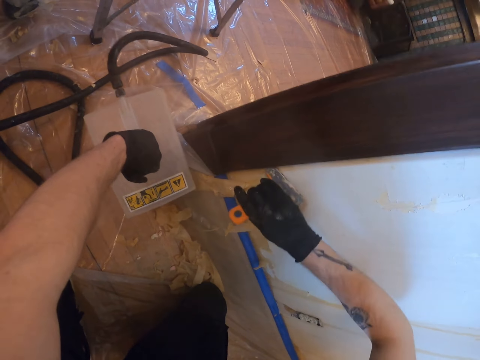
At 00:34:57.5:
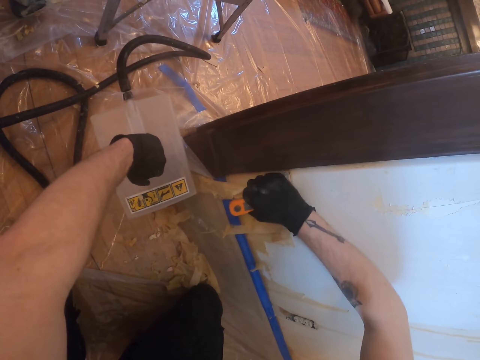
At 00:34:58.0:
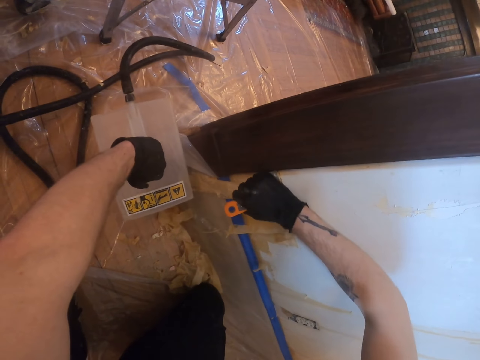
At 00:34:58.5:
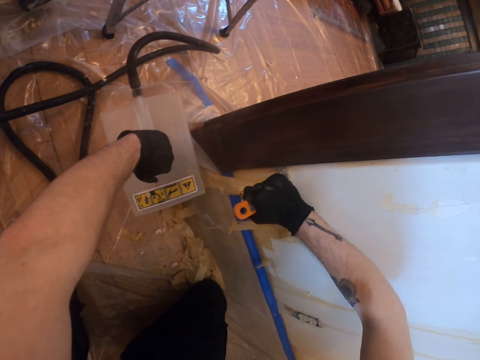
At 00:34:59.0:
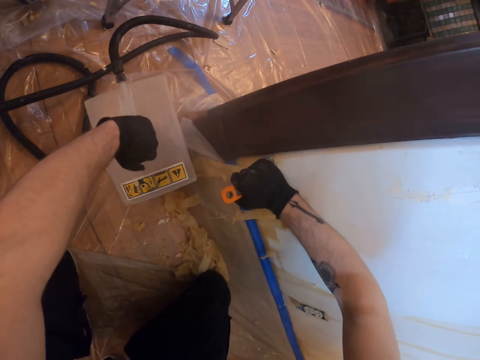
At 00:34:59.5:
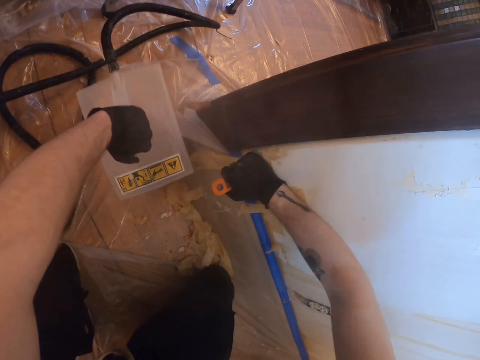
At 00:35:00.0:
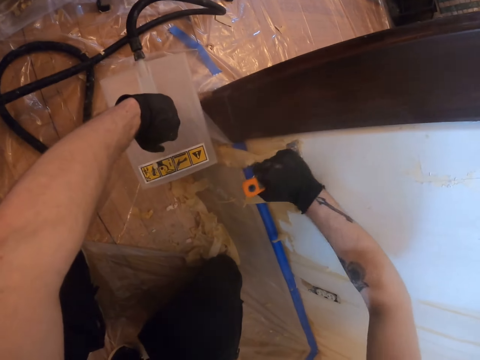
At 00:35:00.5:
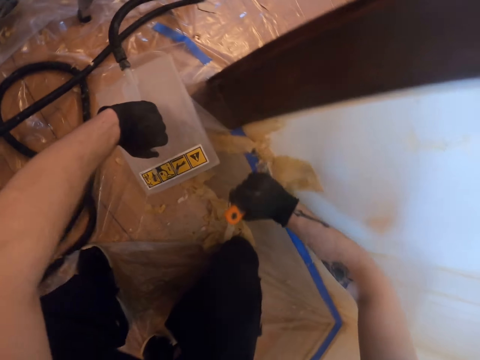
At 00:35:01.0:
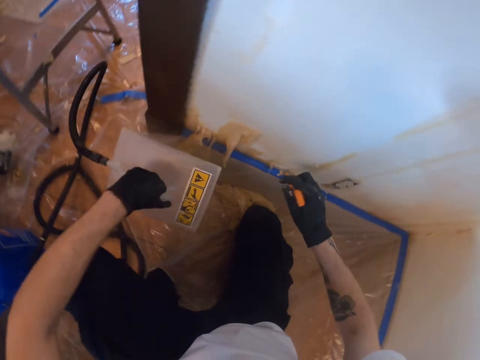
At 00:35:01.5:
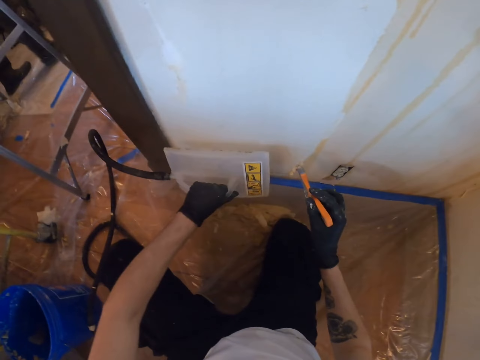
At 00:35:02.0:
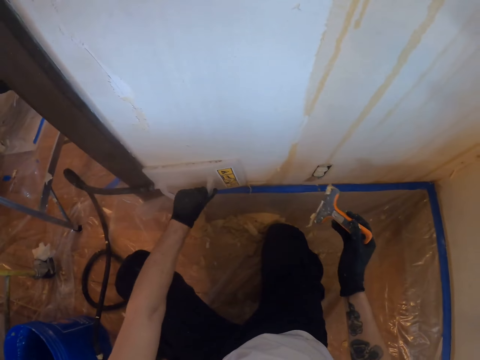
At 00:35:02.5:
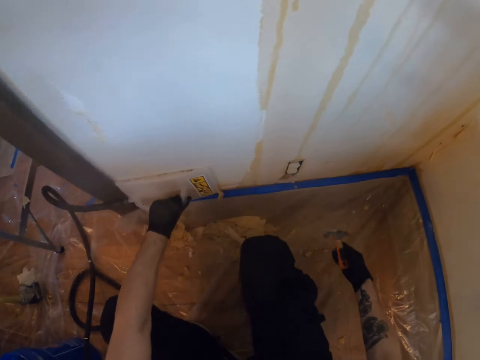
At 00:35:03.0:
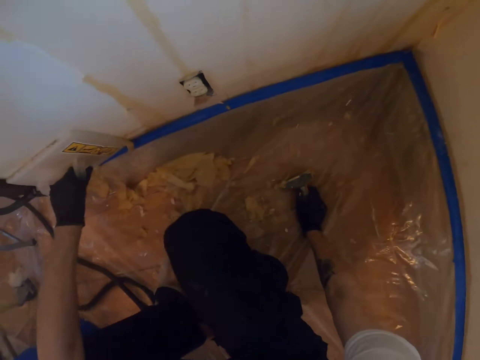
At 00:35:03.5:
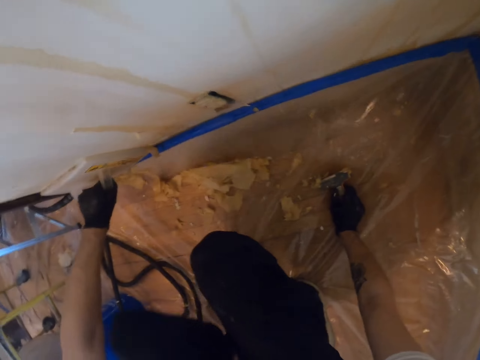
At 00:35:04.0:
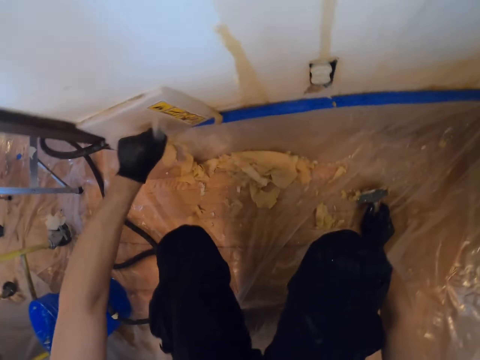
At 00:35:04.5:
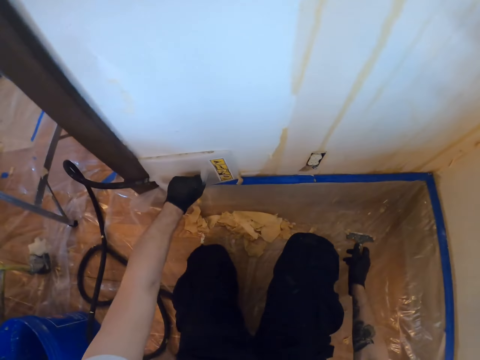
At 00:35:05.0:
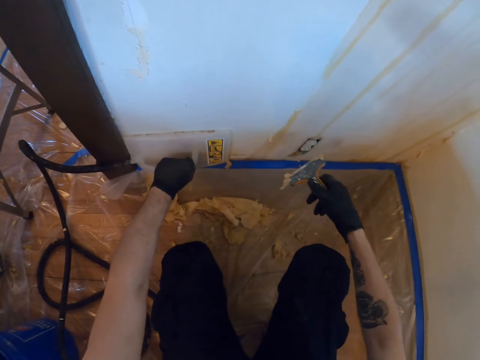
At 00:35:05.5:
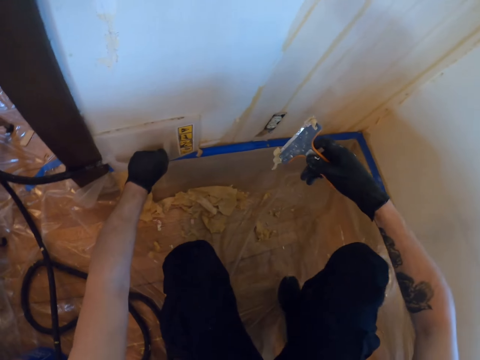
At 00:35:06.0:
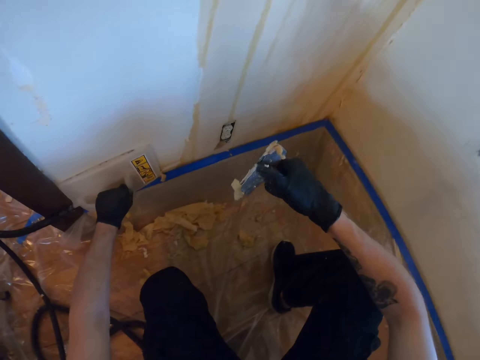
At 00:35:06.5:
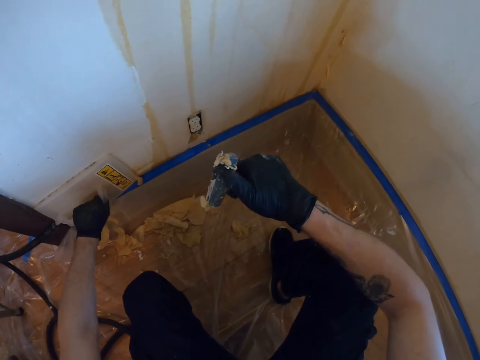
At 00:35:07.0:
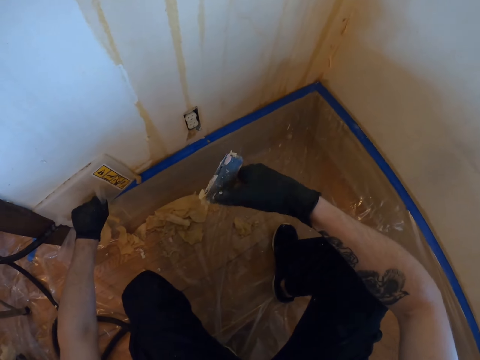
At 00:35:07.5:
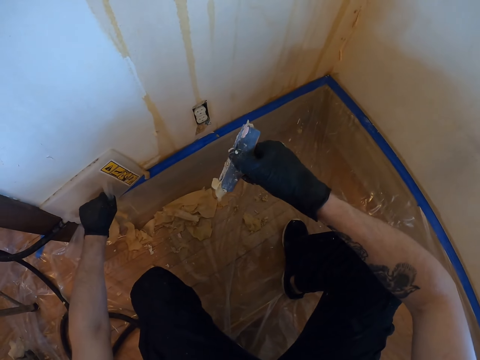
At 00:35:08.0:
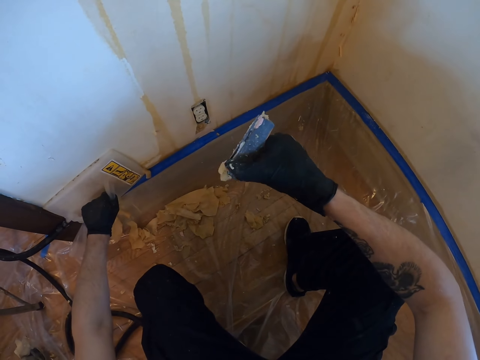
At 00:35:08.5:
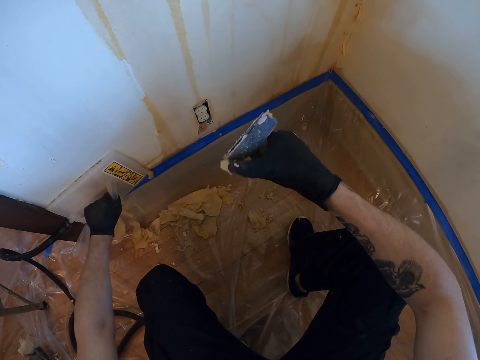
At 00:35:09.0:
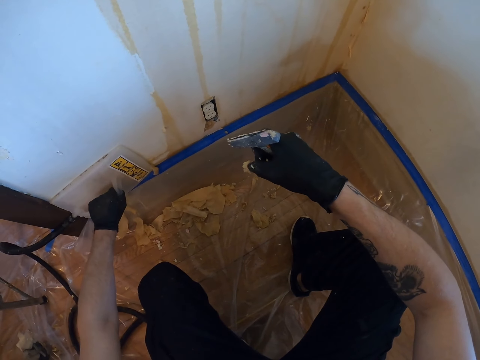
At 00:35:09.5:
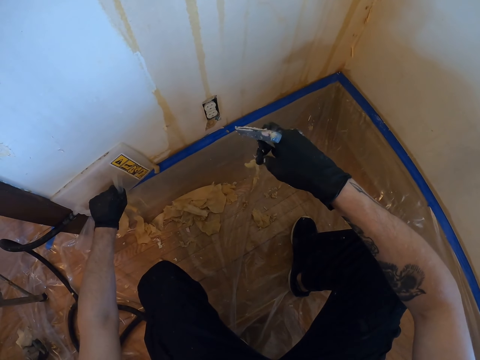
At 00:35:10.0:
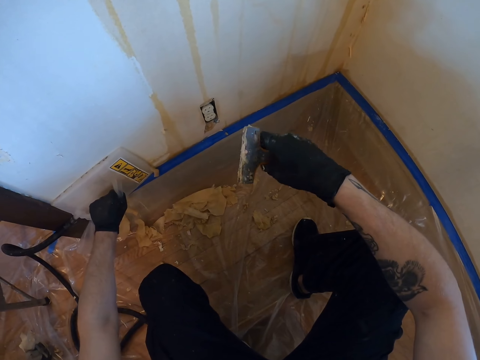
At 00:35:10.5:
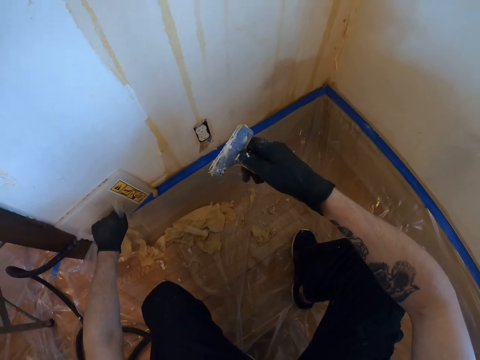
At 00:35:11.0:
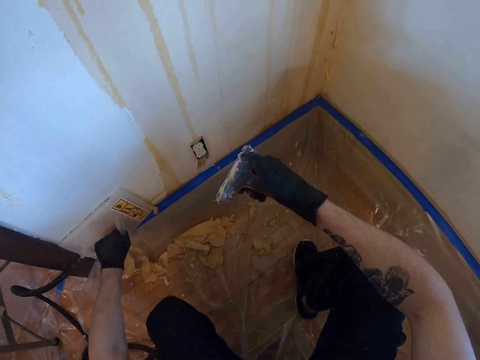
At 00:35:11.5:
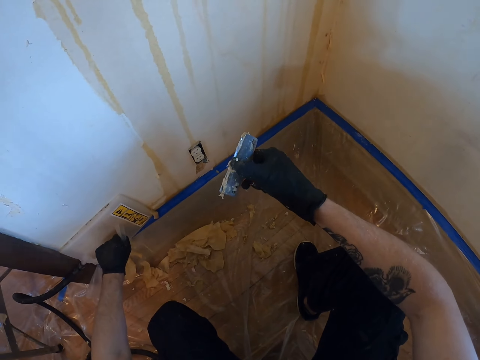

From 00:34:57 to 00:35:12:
The camera wearer smoothens paint on the wall. They hold the float on the wall. They move themselves. They remove dirt from the scraper with their hands.

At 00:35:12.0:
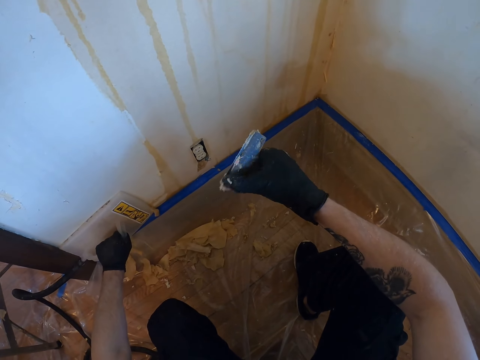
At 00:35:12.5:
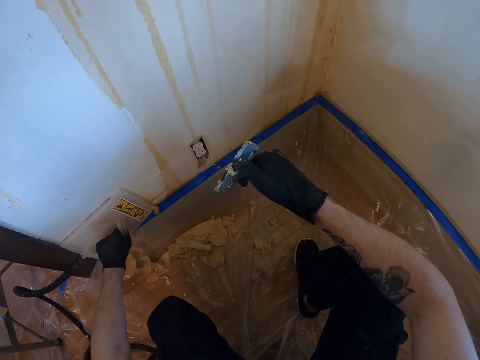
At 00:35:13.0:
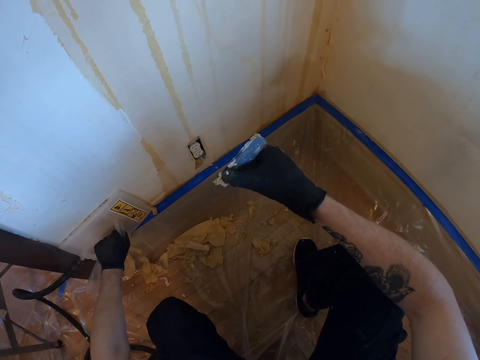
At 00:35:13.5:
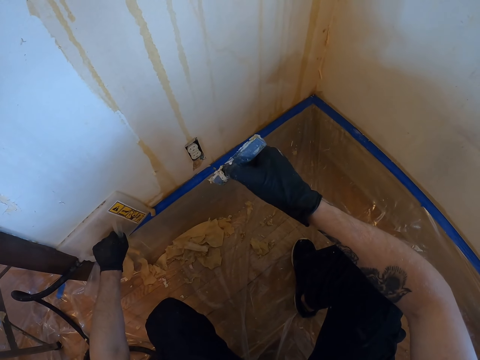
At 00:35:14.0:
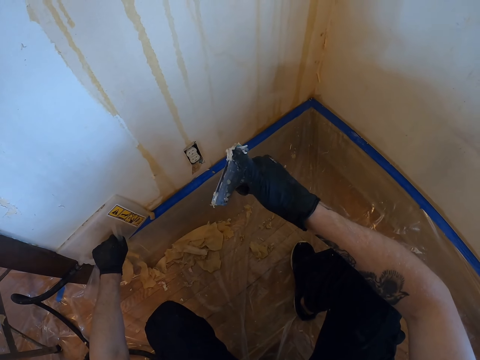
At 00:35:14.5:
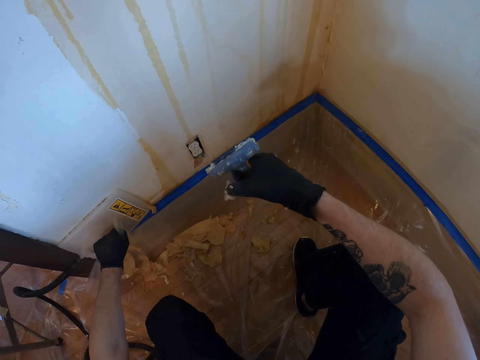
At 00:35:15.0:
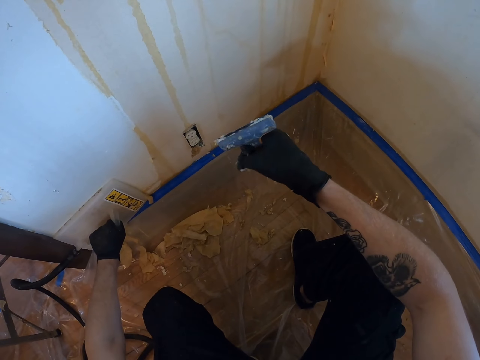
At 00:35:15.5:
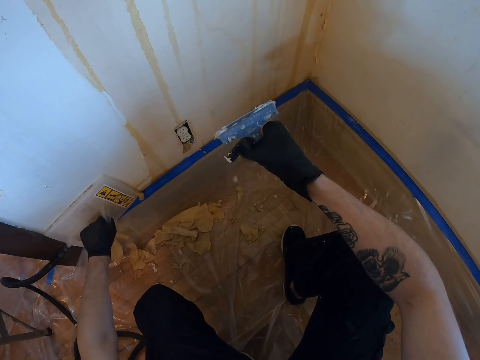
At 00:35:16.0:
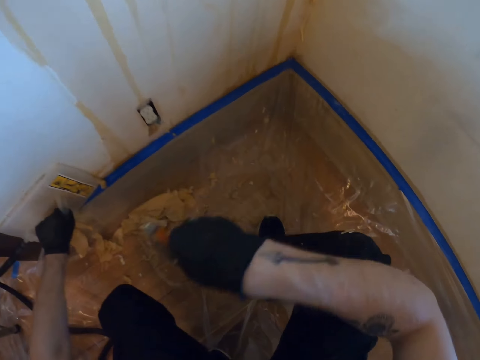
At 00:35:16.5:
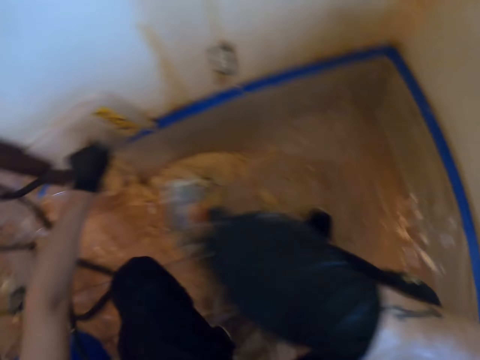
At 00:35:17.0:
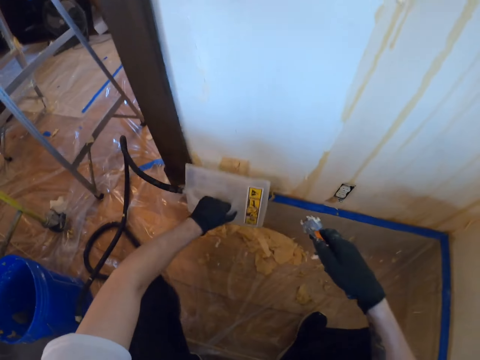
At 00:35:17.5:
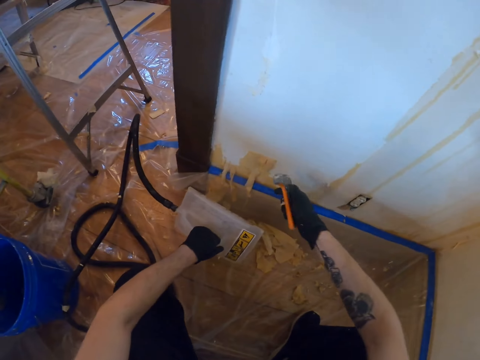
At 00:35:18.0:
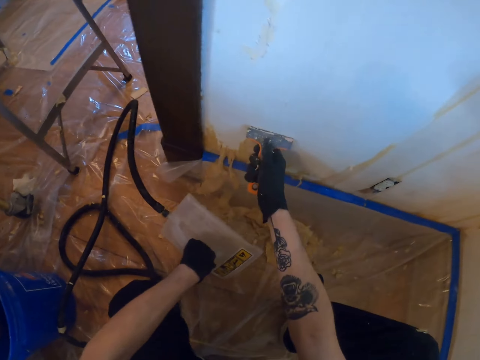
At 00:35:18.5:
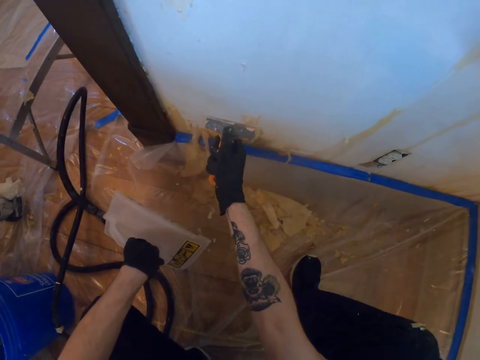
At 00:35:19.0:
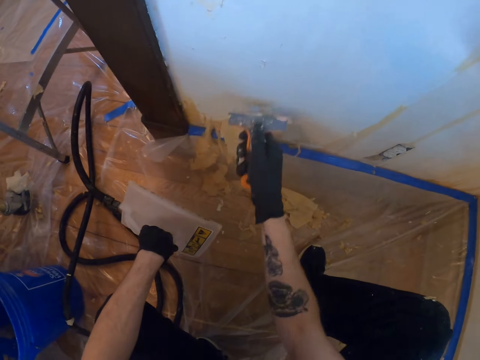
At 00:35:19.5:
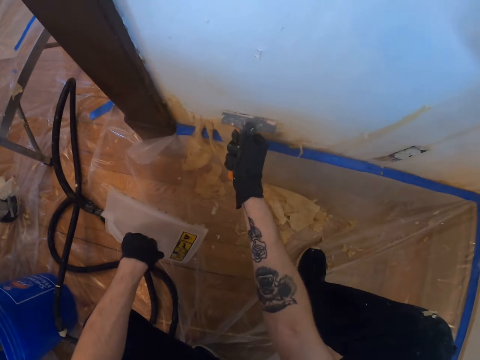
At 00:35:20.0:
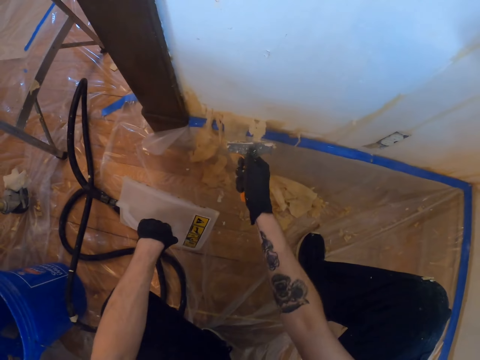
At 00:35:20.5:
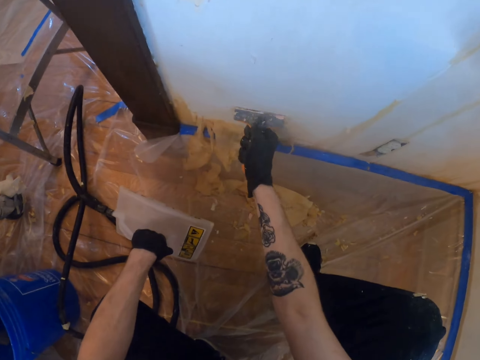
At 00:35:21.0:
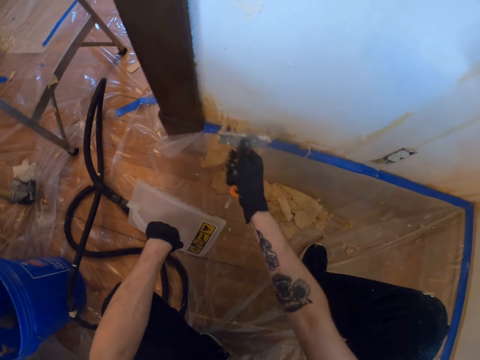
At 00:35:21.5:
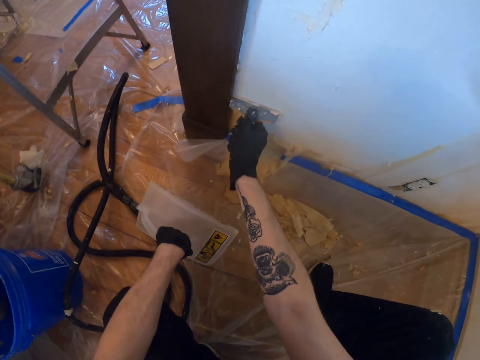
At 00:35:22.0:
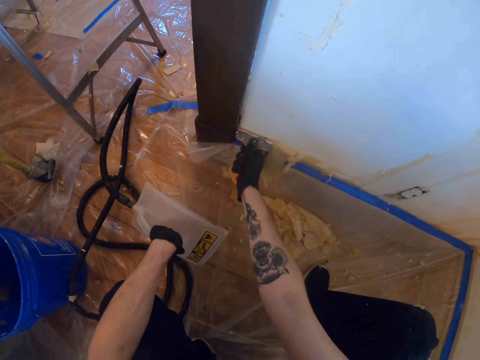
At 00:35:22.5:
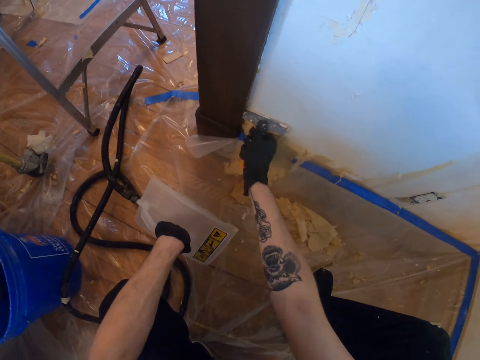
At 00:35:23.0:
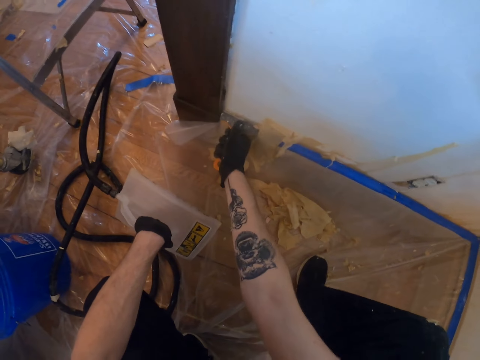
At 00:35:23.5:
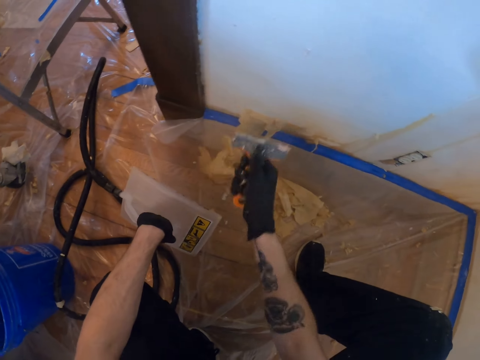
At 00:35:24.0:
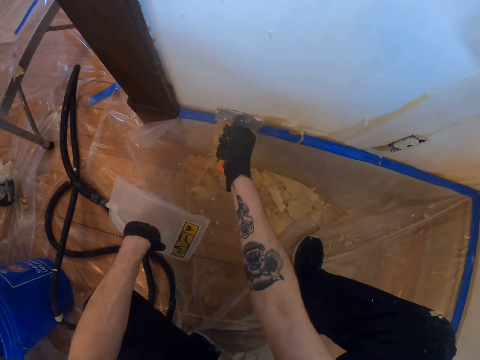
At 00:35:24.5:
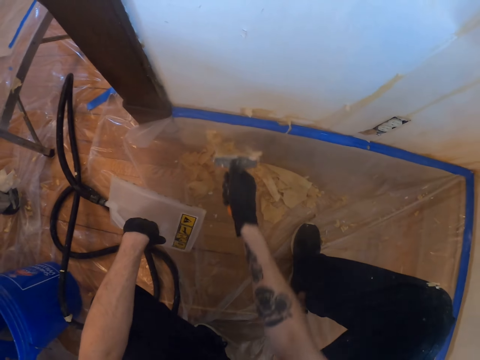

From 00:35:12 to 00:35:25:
The camera wearer rubs his face. He scrubs paint from the wall with a scrubber.
